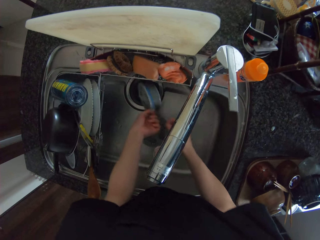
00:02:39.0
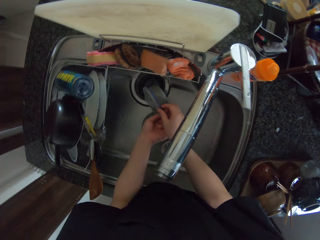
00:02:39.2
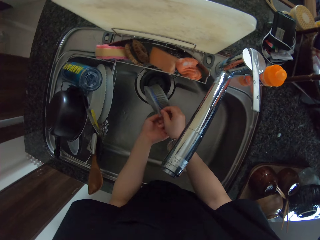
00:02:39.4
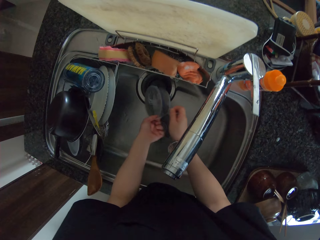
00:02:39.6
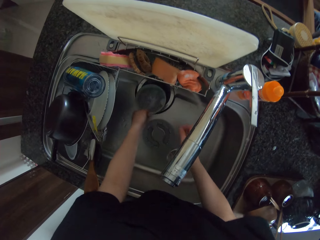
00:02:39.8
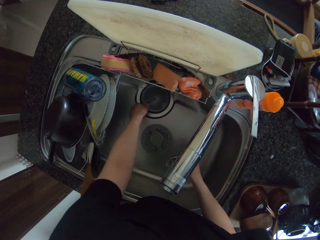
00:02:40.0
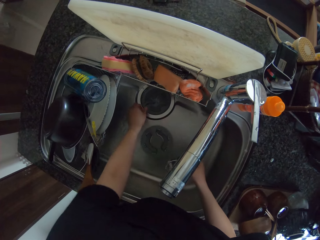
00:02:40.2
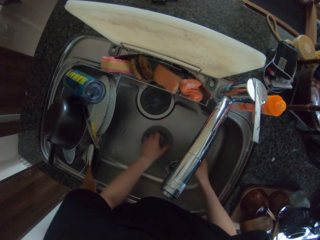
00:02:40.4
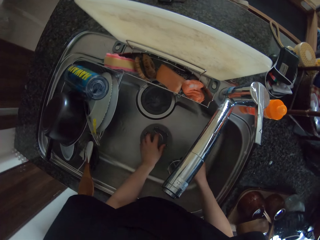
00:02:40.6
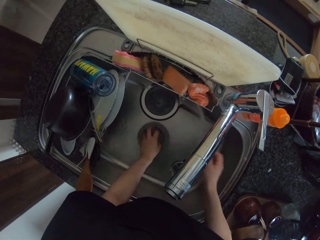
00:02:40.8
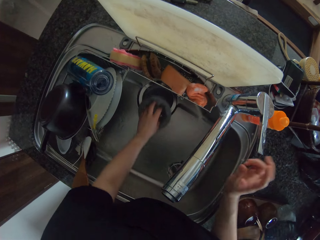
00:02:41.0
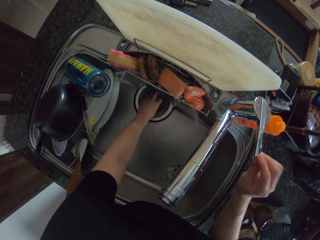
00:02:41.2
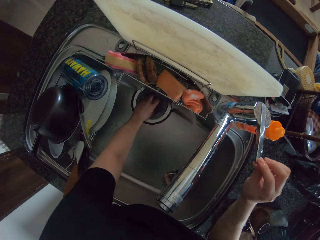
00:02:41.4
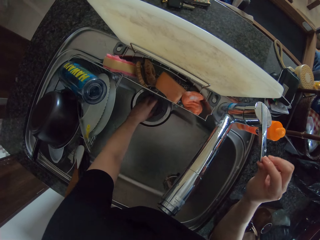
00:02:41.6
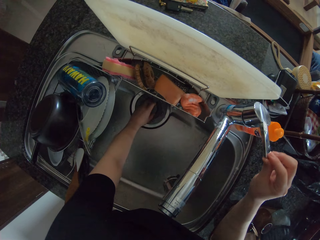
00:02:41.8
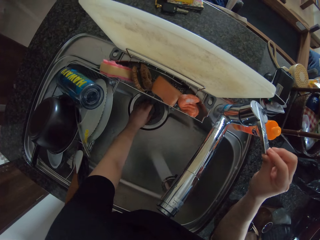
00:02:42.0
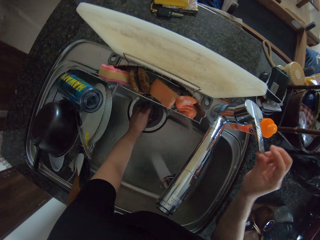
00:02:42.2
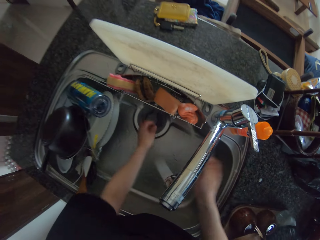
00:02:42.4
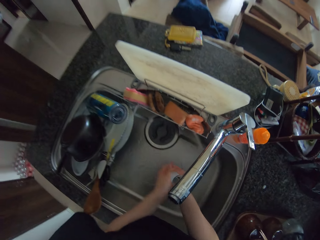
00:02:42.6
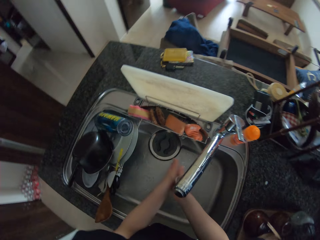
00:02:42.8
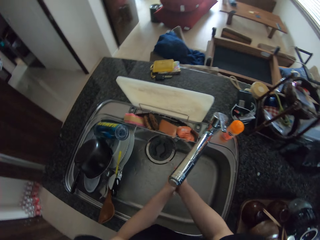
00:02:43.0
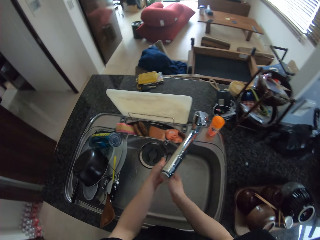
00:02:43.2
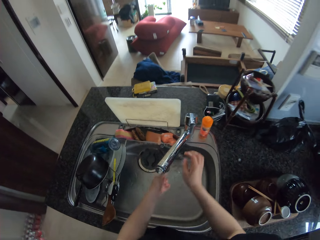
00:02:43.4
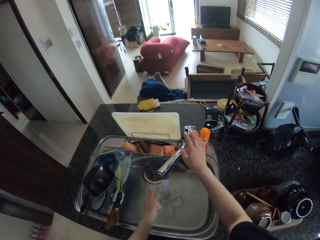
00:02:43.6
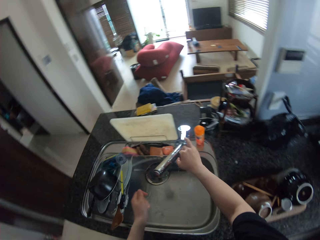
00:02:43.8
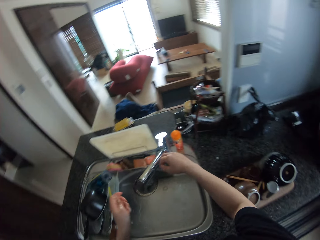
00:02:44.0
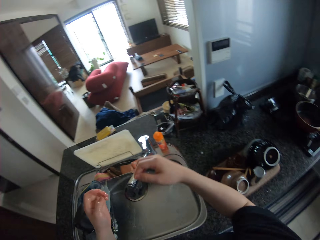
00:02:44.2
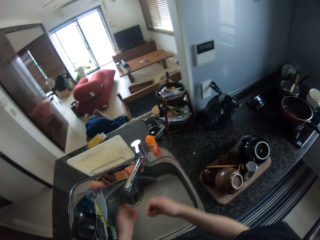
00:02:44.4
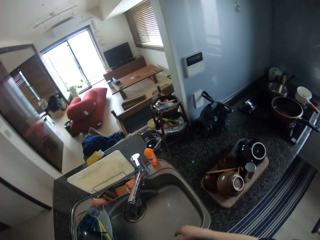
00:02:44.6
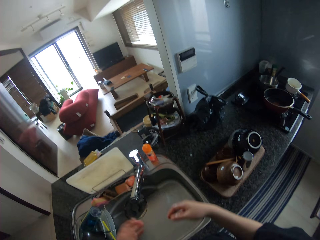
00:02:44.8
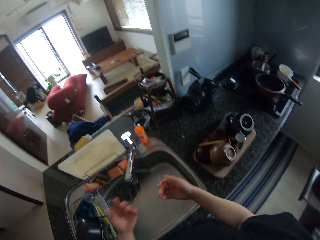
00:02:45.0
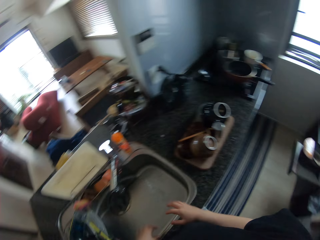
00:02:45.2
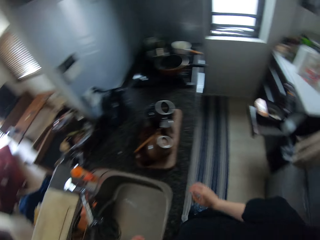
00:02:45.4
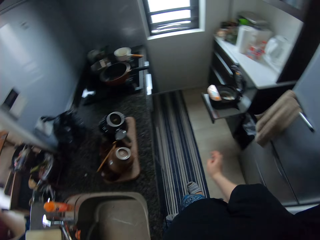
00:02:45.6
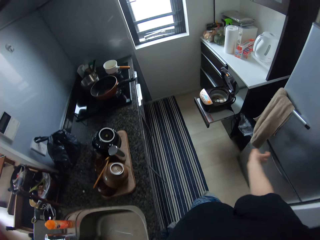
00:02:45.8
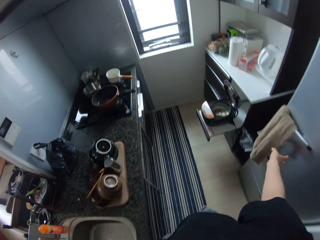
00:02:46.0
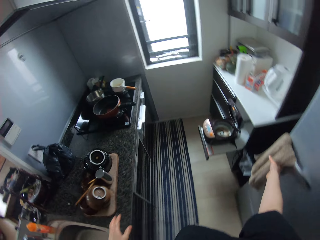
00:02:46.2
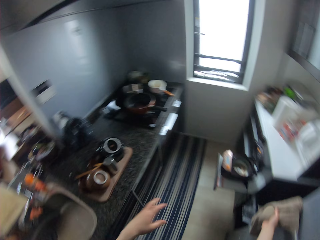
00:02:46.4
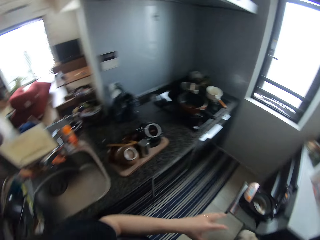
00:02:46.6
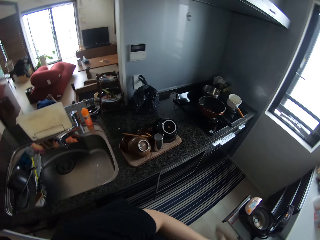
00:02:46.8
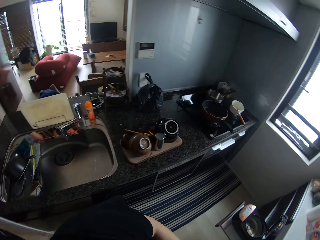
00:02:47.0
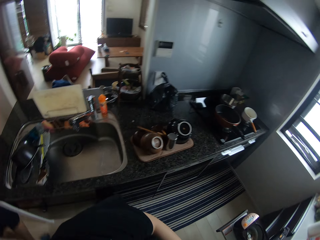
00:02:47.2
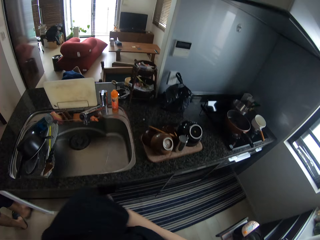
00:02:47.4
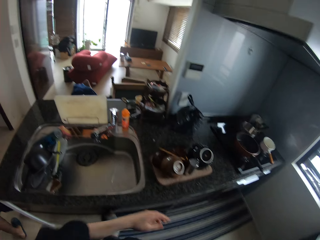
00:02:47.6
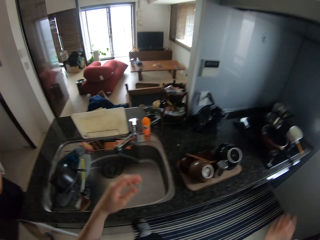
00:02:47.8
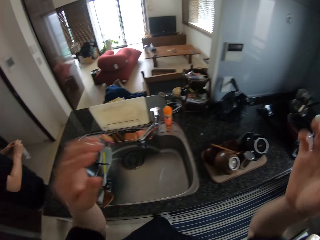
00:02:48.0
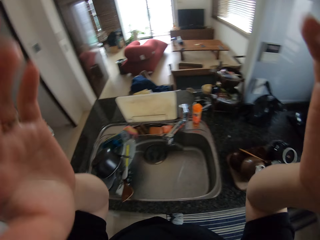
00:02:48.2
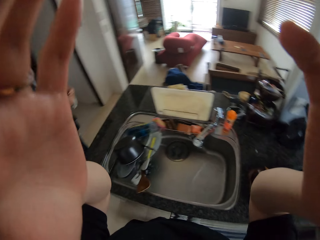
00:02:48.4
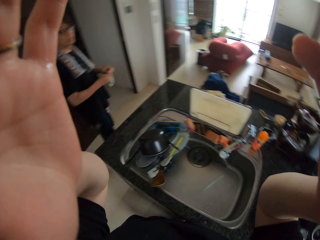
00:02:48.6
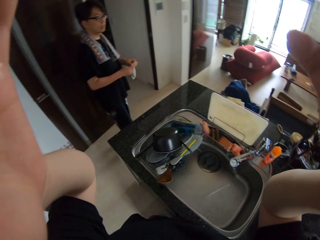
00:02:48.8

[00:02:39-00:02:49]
The camera wearer places a drain or sink strainer into the sink. He touches the drain with his right hand. He puts the sink strainer in the sink hole. He picks up the sink strainer from the sink with his left hand. He opens the tap with his right hand. He places the sink strainer into the sink. He washes his hands under the tap. He closes the tap with his right hand. He shakes the water off his hands into the sink. He holds the cloth on the fridge with his right hand. He dries his hand on the hand towel.
